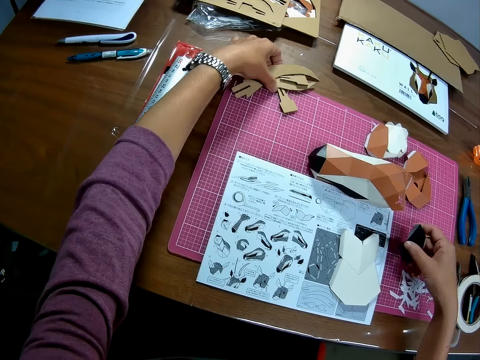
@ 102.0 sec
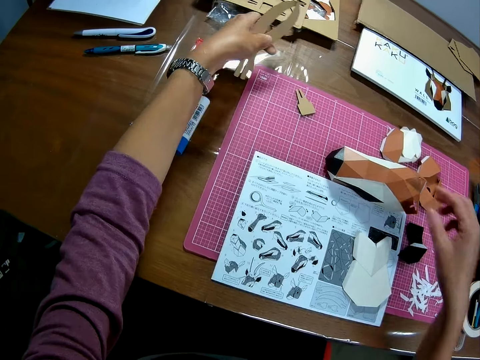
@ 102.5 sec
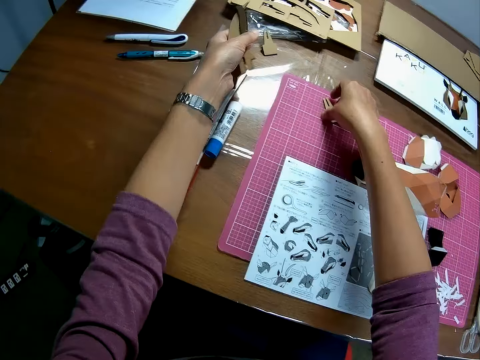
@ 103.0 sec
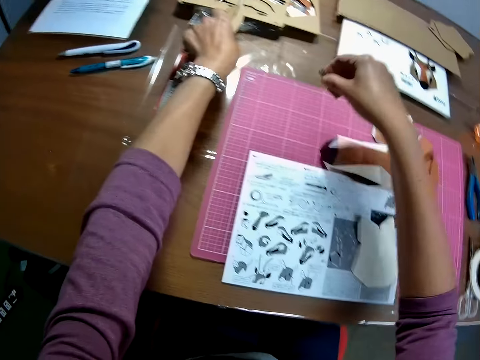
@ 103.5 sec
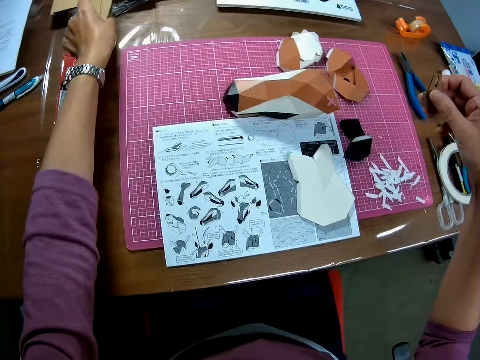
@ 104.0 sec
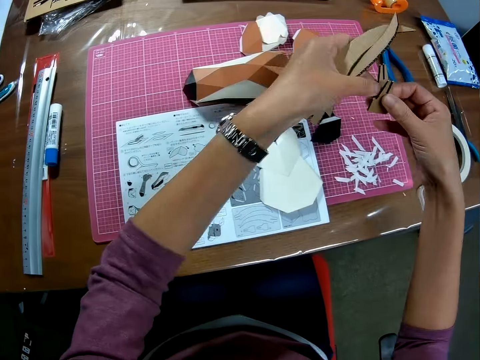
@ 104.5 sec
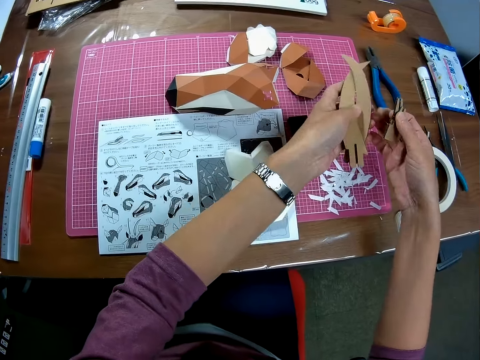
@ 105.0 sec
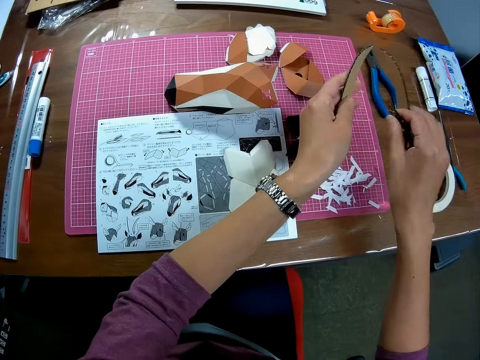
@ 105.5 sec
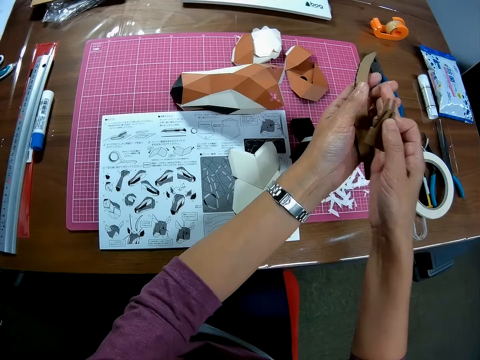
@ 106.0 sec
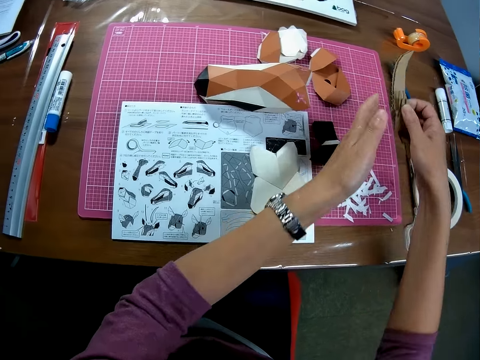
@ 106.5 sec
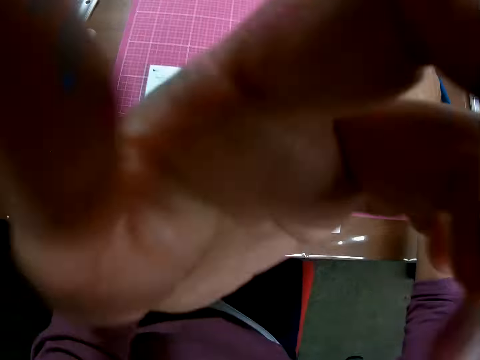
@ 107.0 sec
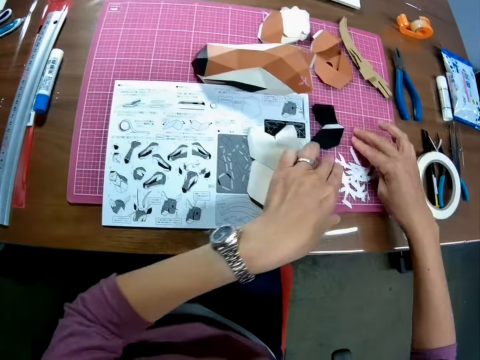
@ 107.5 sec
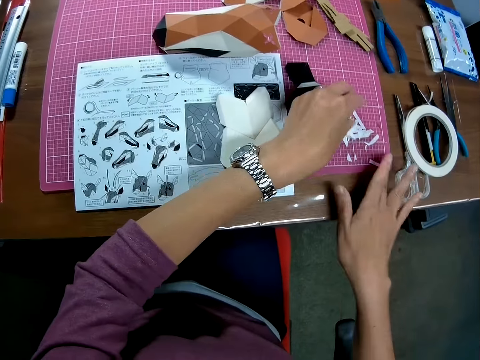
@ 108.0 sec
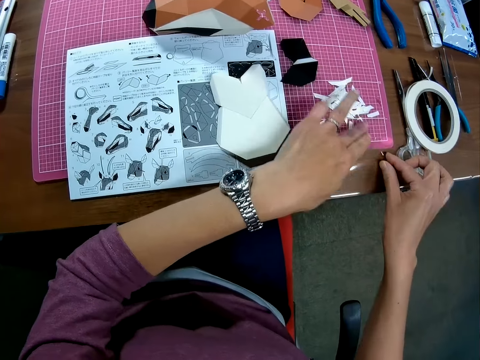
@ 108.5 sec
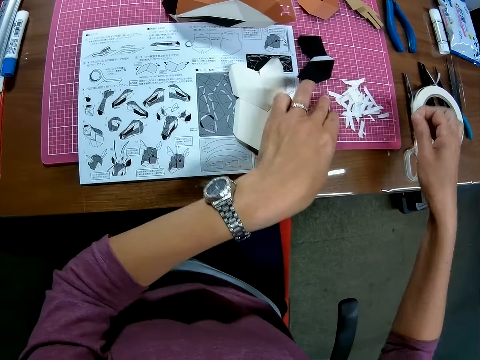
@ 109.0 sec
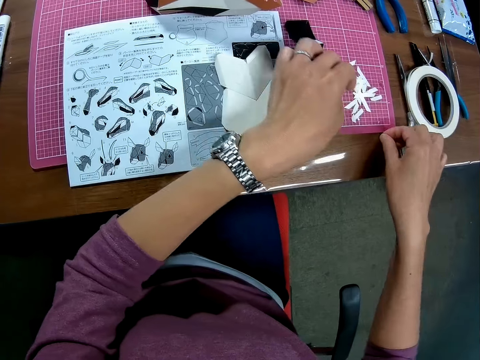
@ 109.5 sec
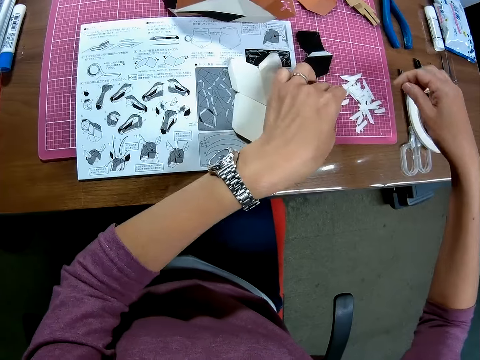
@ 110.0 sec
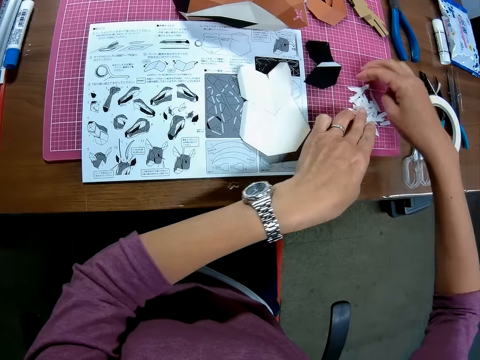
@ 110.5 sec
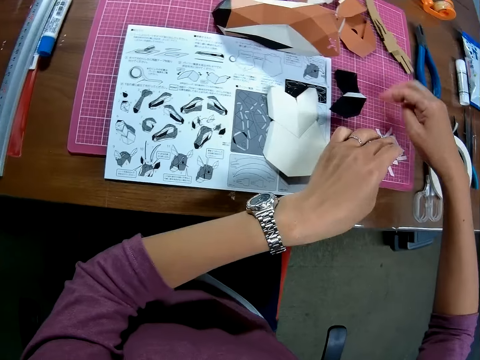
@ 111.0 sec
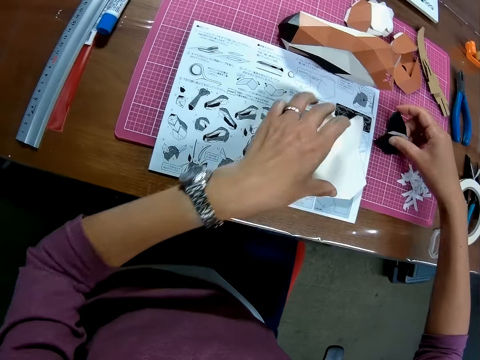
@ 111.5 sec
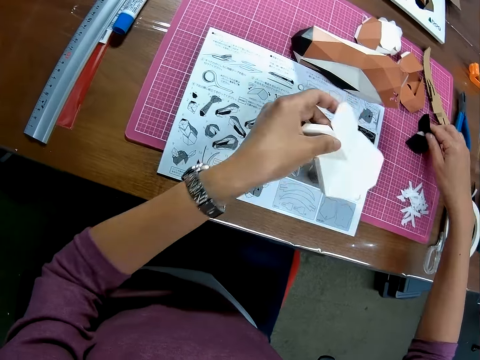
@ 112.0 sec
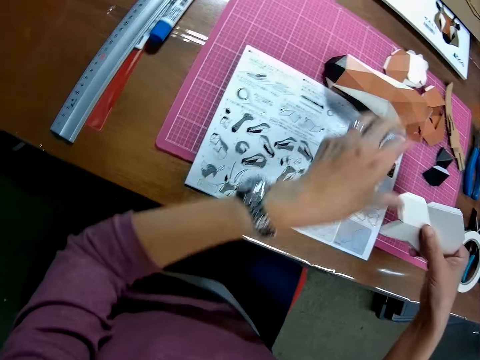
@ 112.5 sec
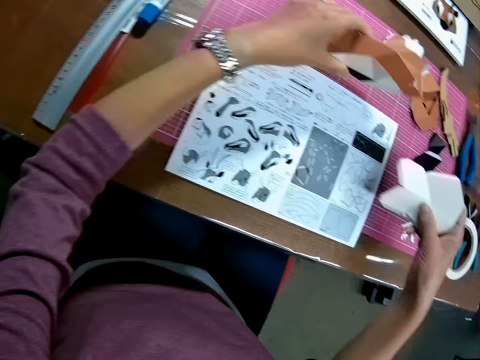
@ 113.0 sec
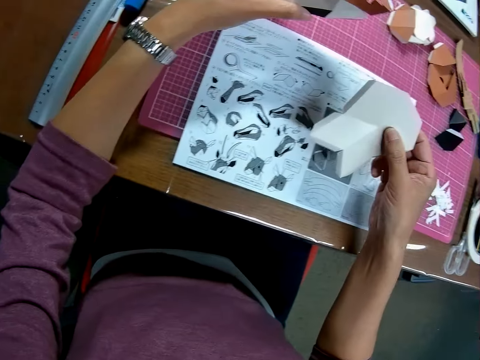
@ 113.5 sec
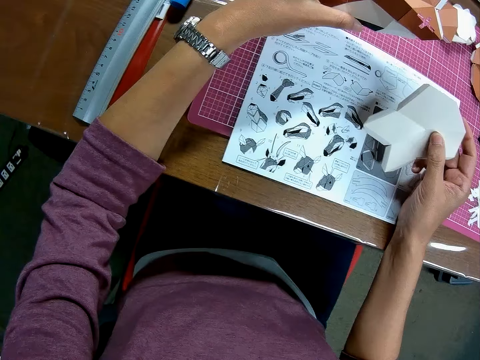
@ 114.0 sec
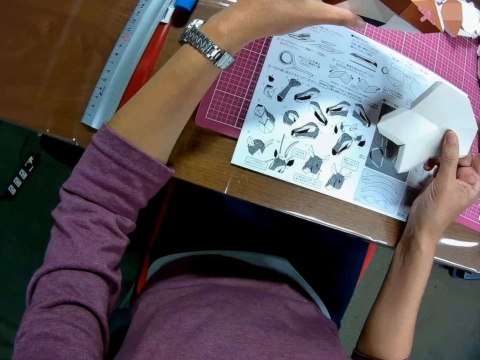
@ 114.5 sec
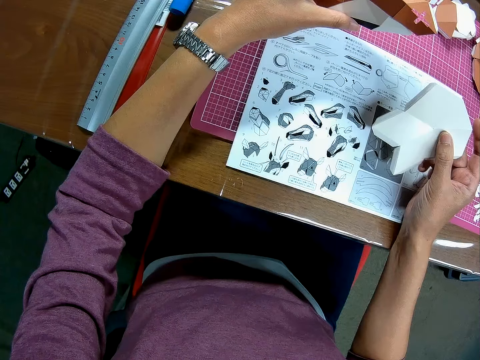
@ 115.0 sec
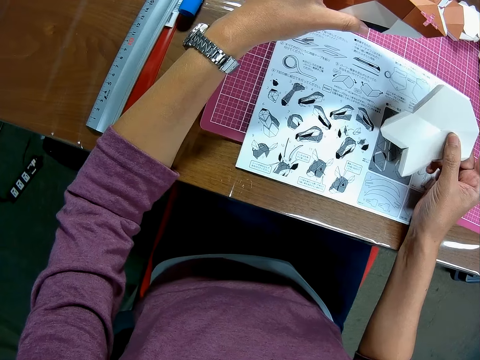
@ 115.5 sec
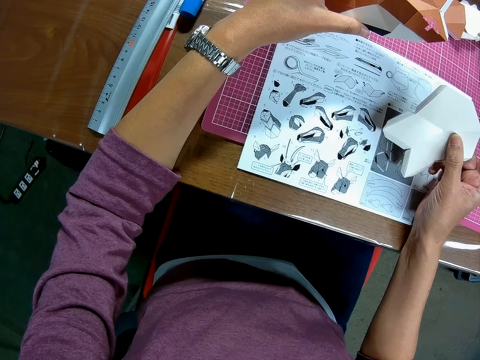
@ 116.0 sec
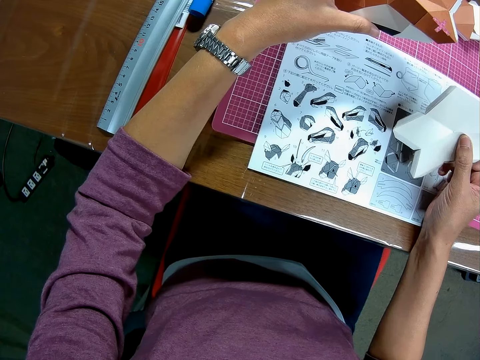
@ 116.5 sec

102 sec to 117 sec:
The camera wearer picks some papercraft pieces from the table with her left hand. She puts the model on the cutting mat. She drops the papercraft pieces in her right hand on the table. She picks the cardboard piece. She picks it again. She passes the cardboard pieces to the right hand. She lifts the hand and puts the cardboard pieces on the cutting mat. She adjusts her camera. She gathers the small pieces of paper on the table together. She picks the small piece of paper and puts the small piece of paper on the cutting mat. She picks the small piece of paper and puts the small piece of paper on the cutting mat. She moves the small pieces of paper. She picks the papercraft piece from the table. She picks another papercraft piece from the table. She drops the papercraft piece on the table. She passes the model to the right hand. She picks the papercraft from the table. She looks at the manual.

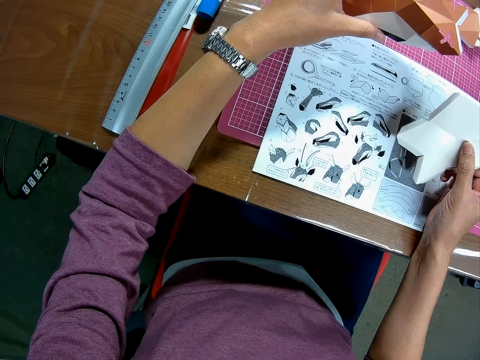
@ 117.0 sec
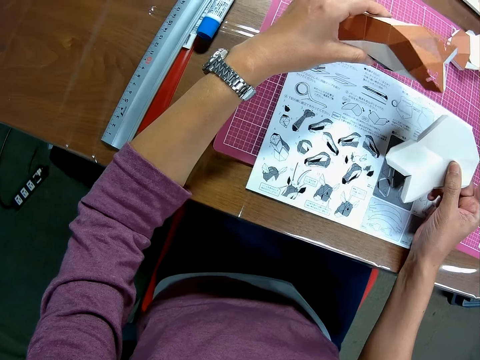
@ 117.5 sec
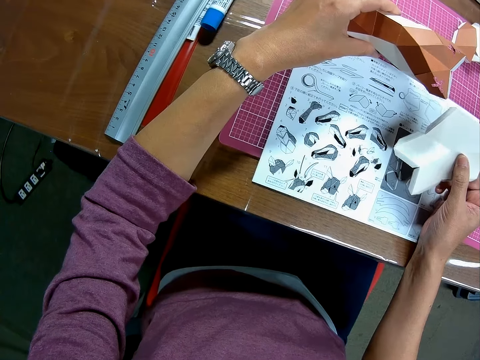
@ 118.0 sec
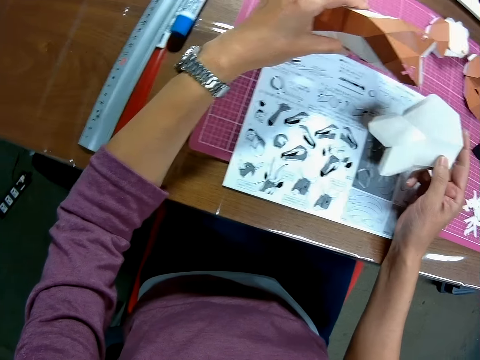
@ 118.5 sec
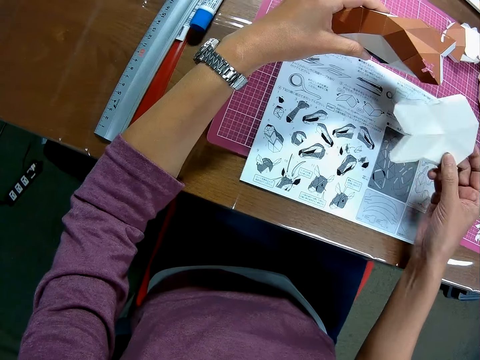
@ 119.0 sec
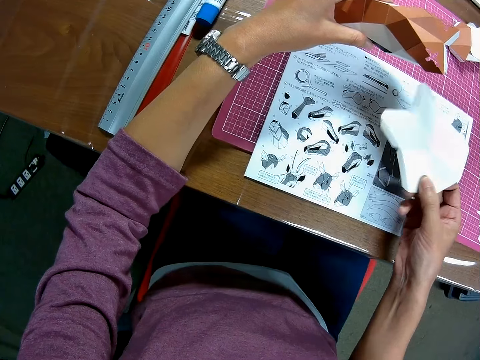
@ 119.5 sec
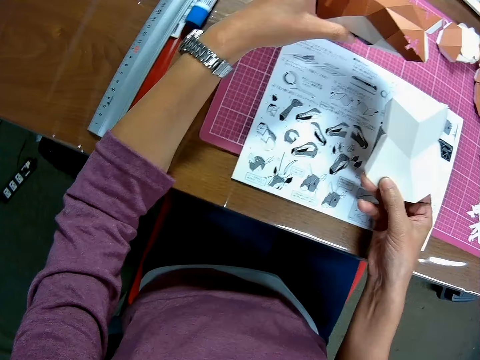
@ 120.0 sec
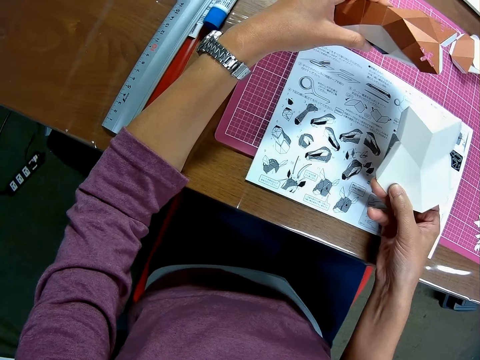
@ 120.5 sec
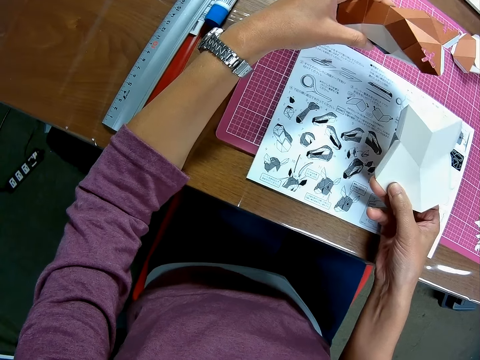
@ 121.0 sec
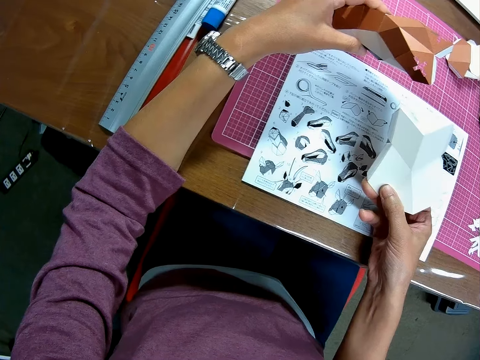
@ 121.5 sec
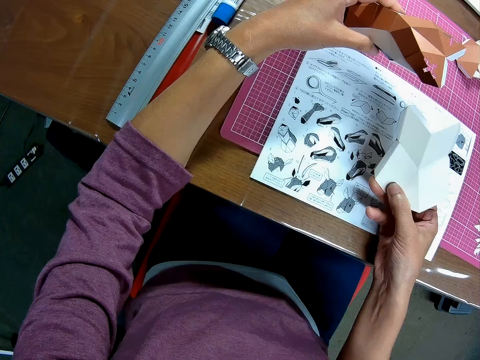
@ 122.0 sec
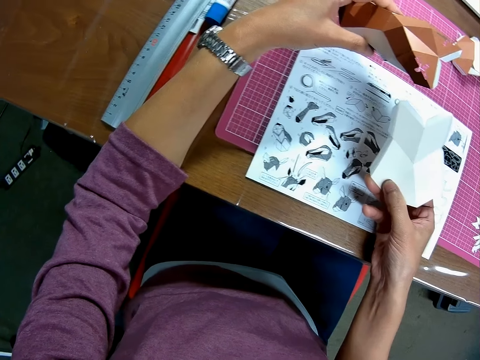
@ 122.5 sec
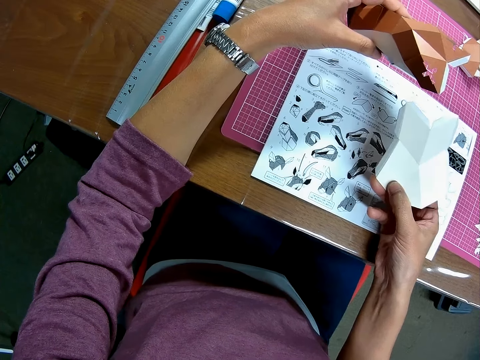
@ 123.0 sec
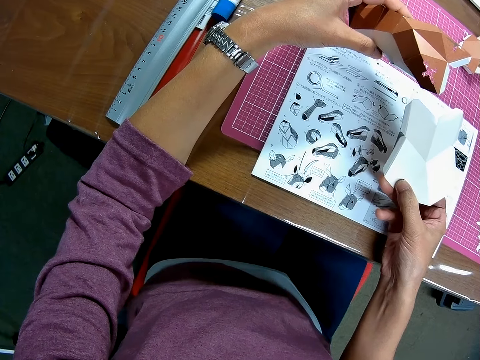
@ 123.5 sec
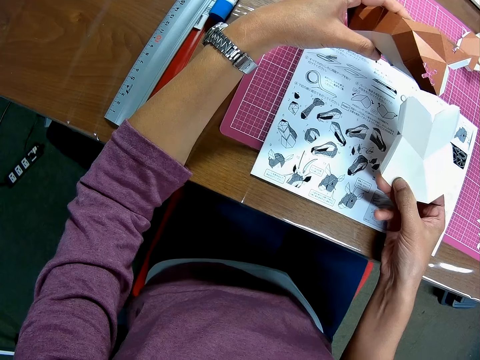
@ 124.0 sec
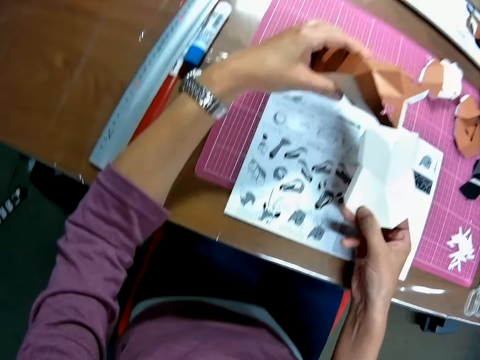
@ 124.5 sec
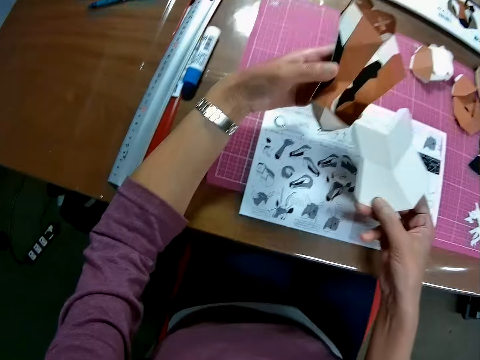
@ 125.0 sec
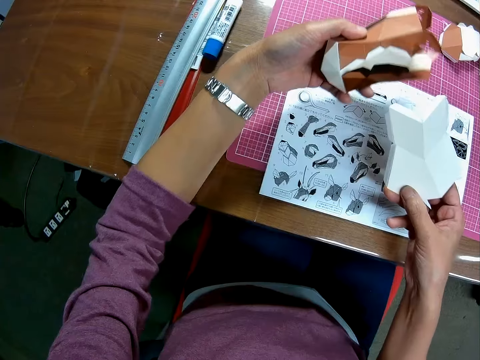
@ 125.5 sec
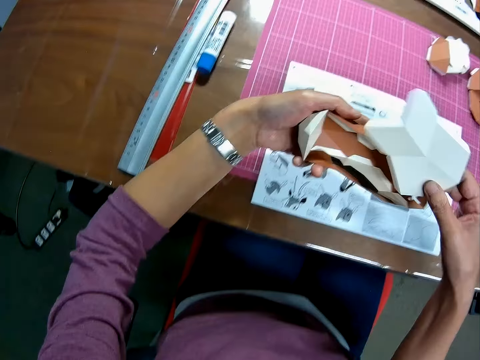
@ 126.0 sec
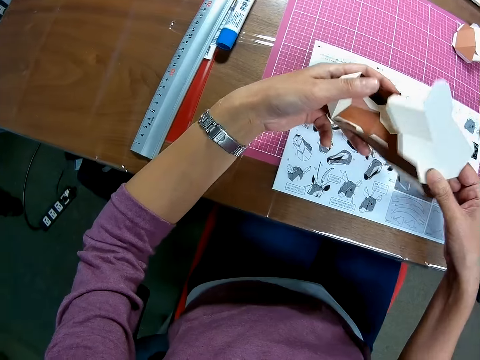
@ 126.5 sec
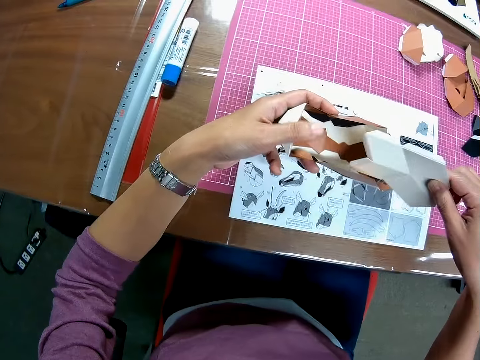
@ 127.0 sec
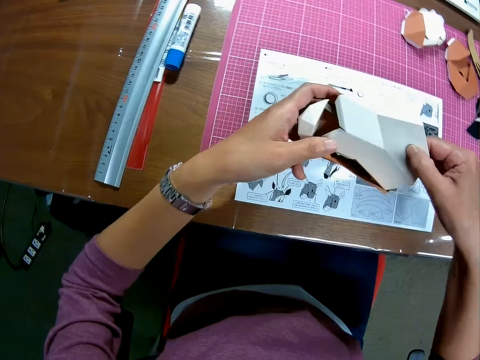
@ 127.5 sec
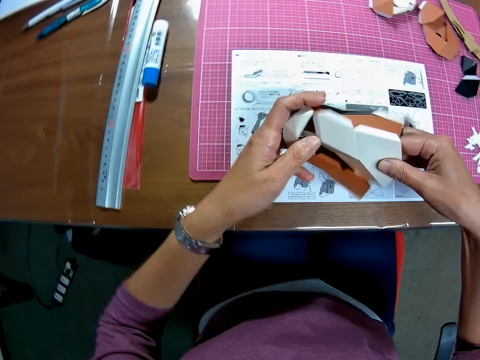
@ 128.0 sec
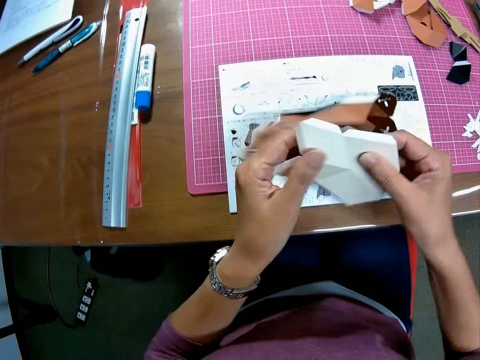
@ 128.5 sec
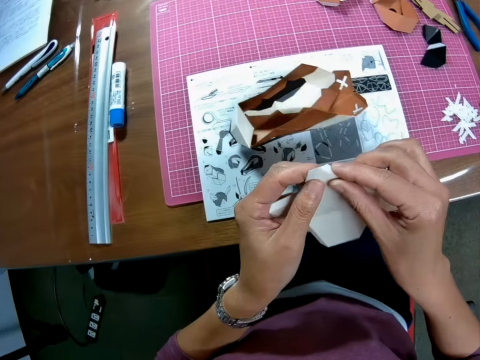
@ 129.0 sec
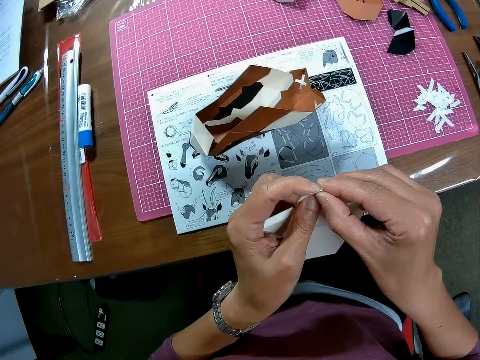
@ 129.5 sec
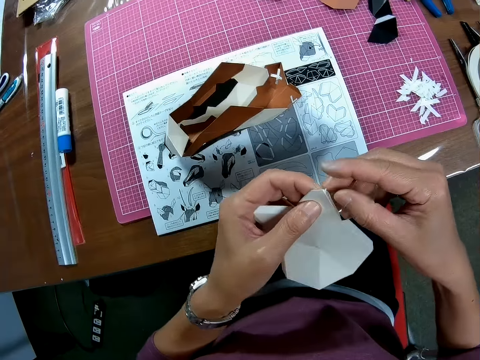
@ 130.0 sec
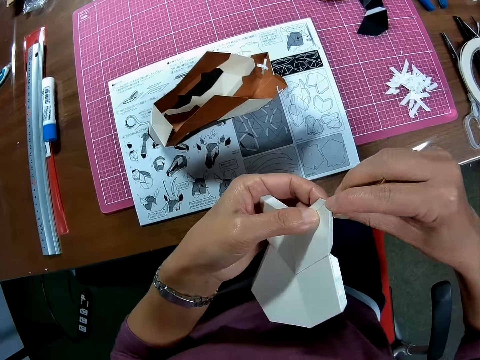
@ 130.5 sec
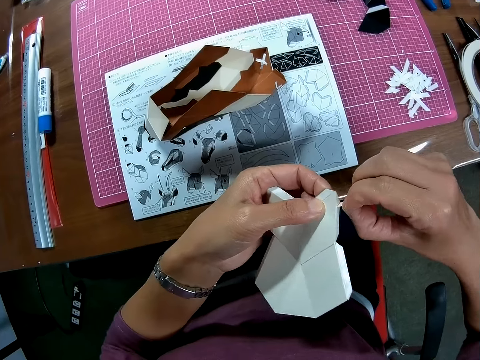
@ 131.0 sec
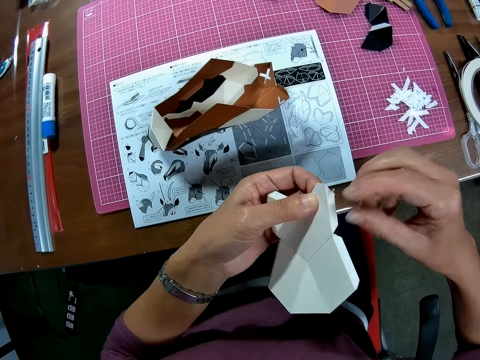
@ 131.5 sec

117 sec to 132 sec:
The camera wearer turns the model. They look at the manual. They turn the model. They put the models together. They put the model on the manual. They pass the model to the left hand. They remove the mask tape covering the edges of the papercraft piece. They put the mask tape on the model.
